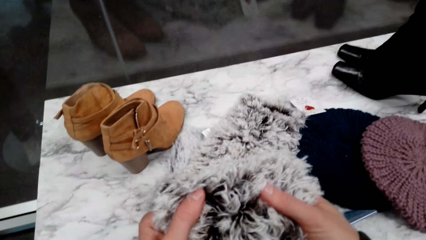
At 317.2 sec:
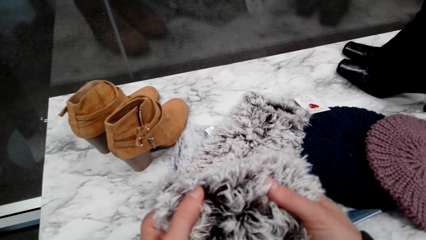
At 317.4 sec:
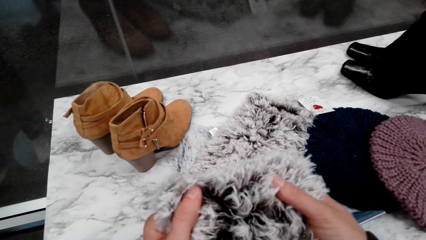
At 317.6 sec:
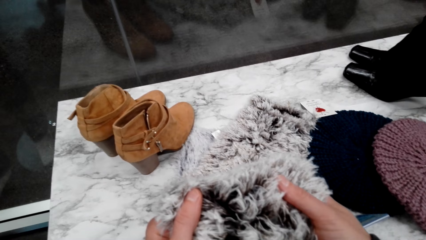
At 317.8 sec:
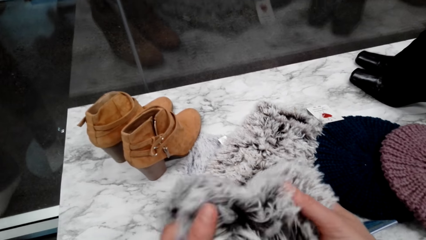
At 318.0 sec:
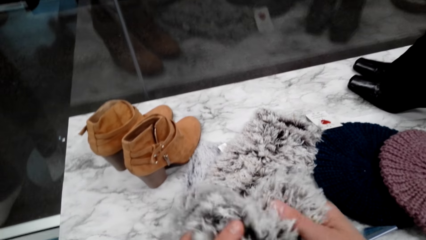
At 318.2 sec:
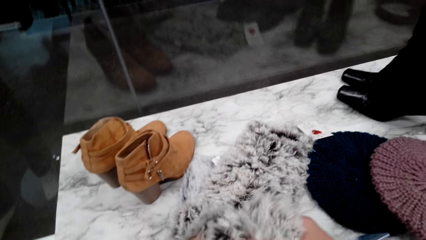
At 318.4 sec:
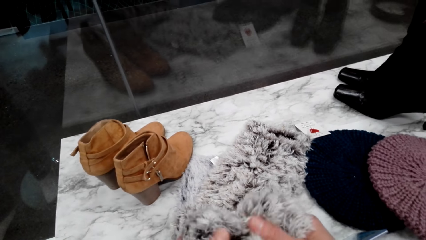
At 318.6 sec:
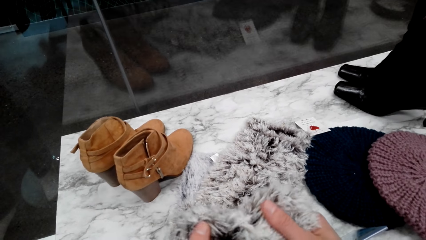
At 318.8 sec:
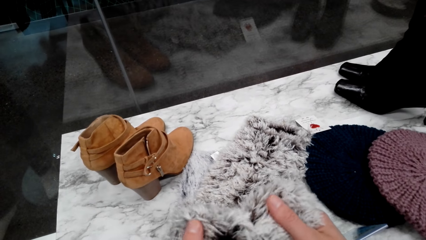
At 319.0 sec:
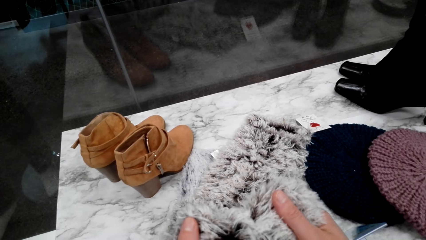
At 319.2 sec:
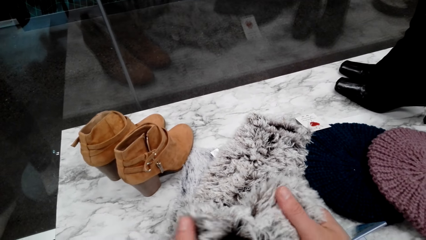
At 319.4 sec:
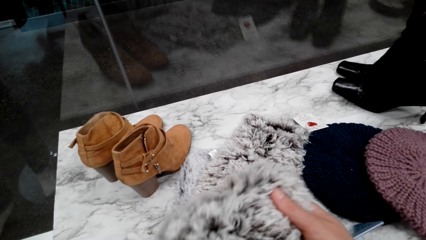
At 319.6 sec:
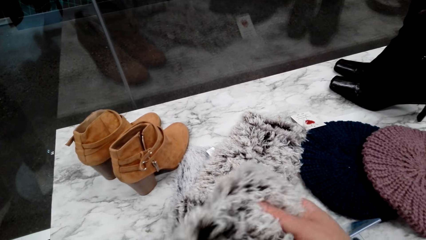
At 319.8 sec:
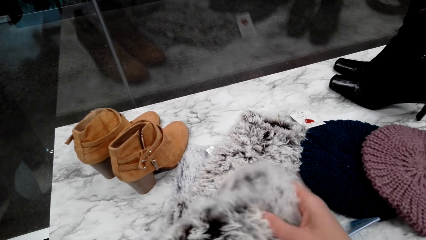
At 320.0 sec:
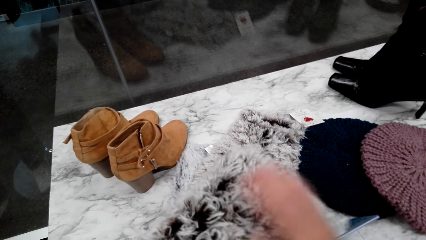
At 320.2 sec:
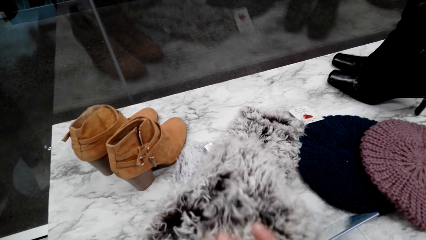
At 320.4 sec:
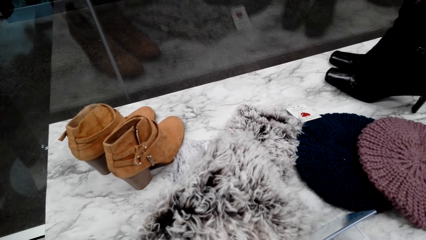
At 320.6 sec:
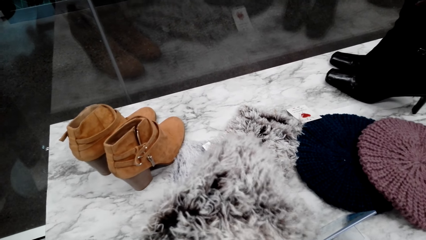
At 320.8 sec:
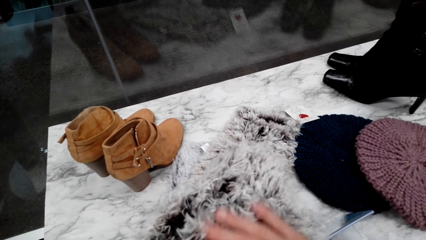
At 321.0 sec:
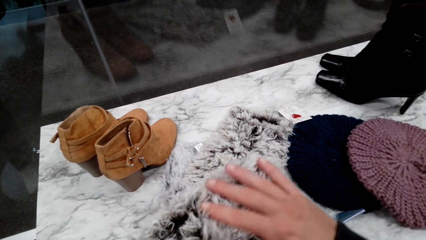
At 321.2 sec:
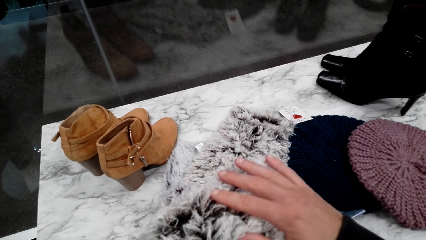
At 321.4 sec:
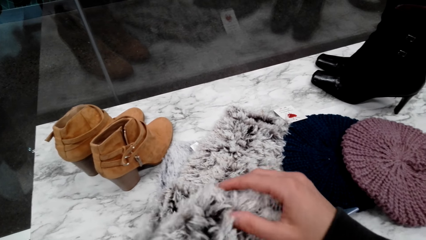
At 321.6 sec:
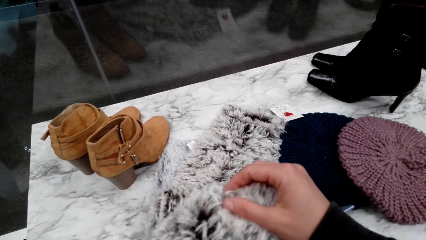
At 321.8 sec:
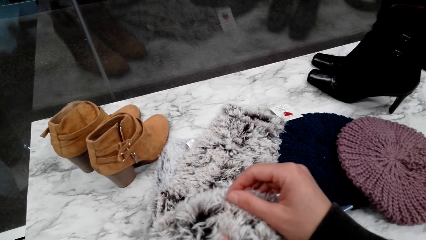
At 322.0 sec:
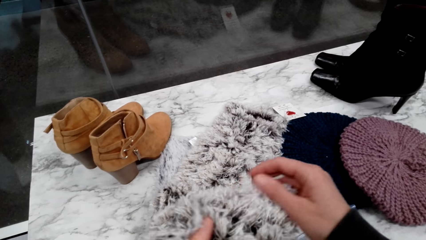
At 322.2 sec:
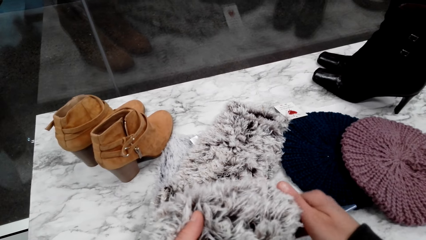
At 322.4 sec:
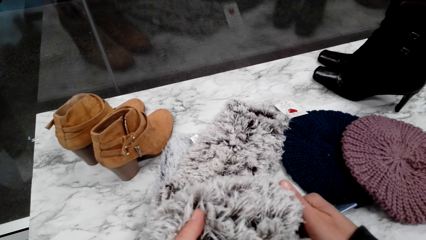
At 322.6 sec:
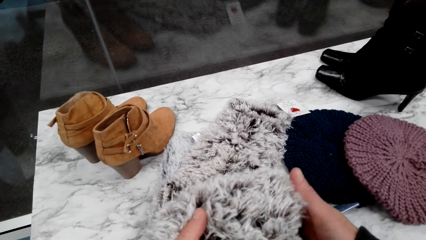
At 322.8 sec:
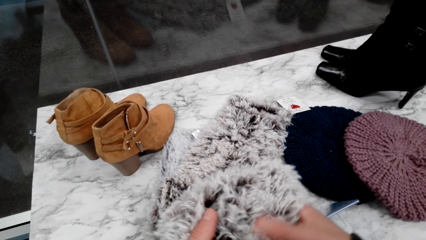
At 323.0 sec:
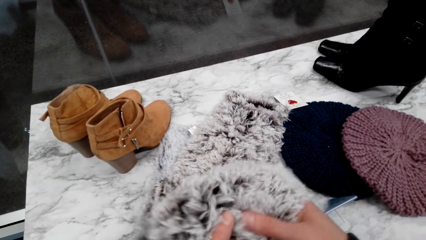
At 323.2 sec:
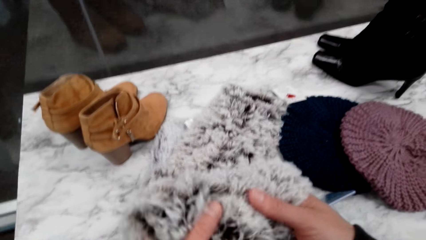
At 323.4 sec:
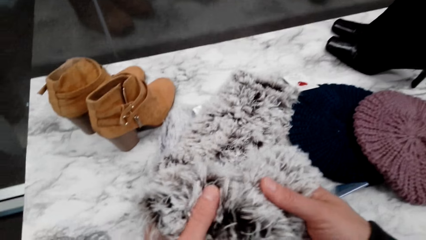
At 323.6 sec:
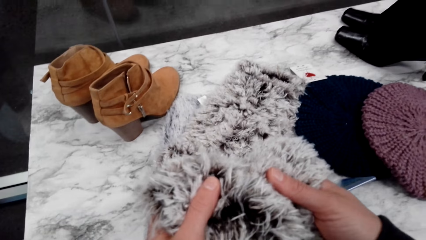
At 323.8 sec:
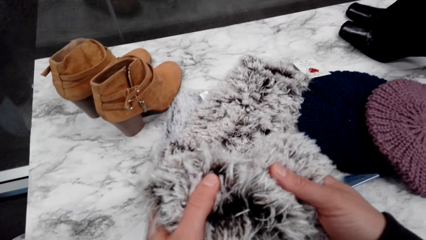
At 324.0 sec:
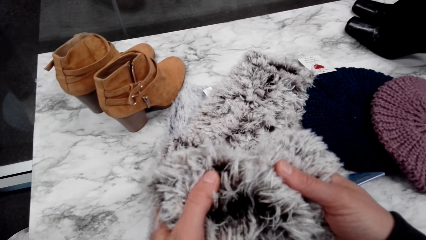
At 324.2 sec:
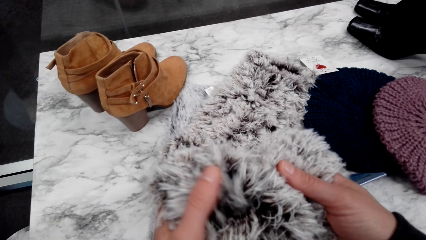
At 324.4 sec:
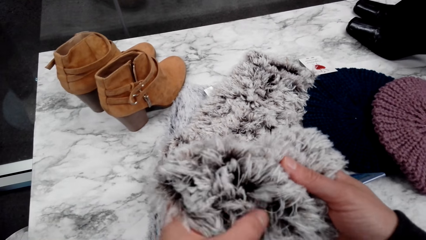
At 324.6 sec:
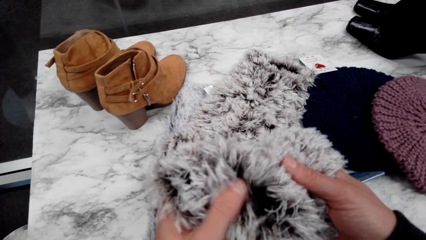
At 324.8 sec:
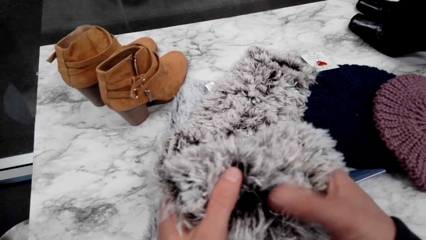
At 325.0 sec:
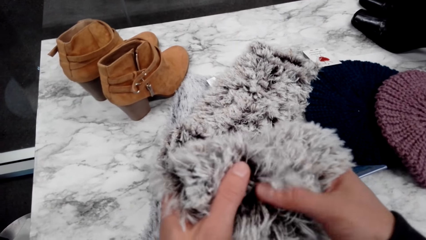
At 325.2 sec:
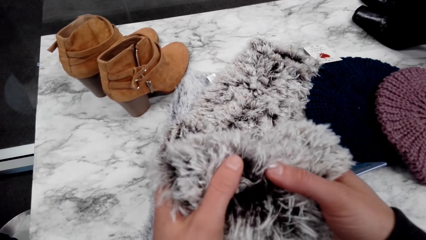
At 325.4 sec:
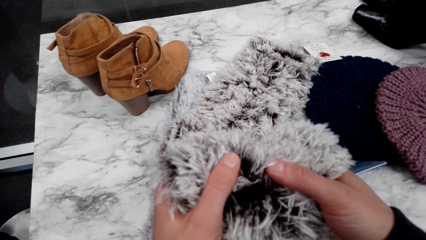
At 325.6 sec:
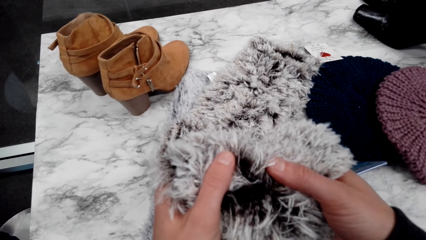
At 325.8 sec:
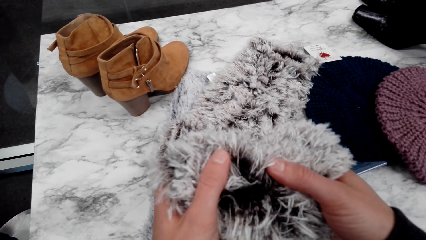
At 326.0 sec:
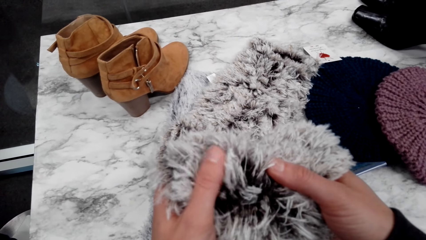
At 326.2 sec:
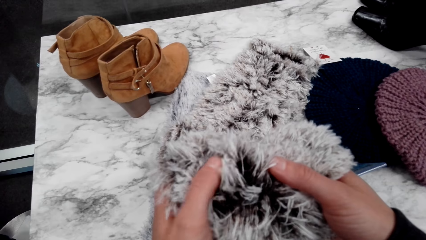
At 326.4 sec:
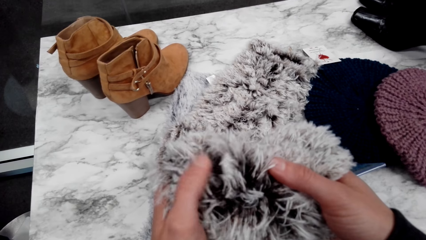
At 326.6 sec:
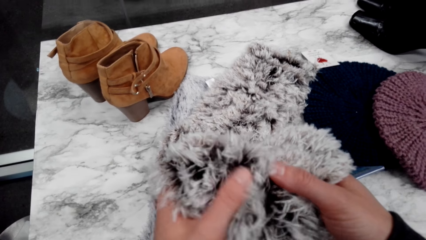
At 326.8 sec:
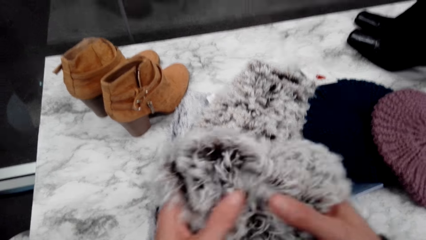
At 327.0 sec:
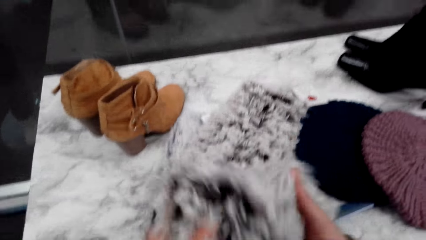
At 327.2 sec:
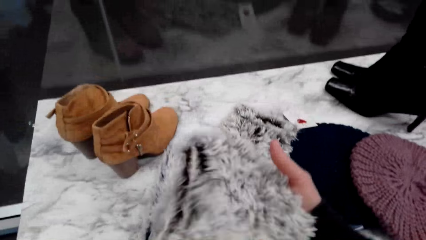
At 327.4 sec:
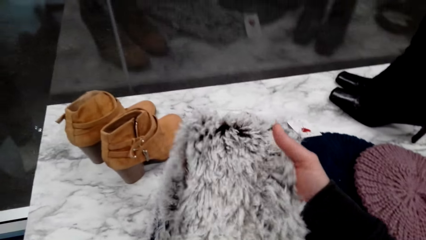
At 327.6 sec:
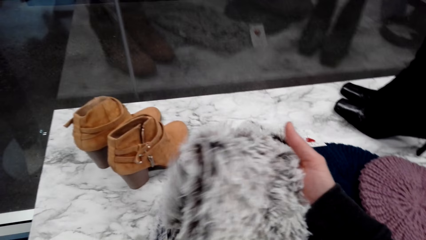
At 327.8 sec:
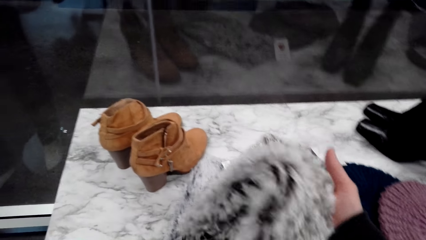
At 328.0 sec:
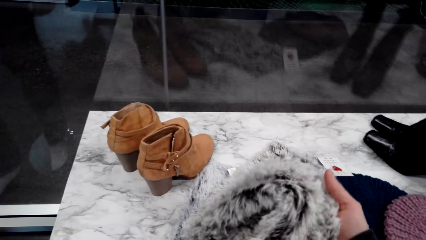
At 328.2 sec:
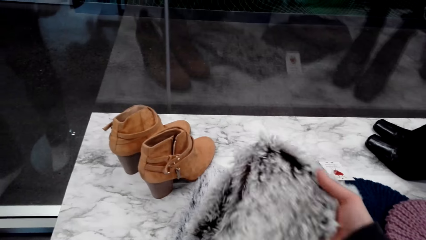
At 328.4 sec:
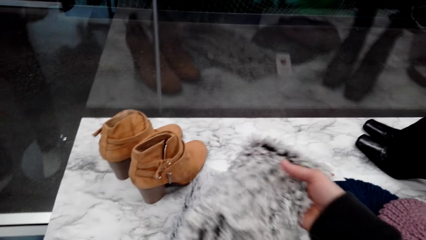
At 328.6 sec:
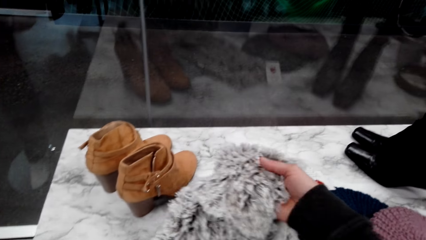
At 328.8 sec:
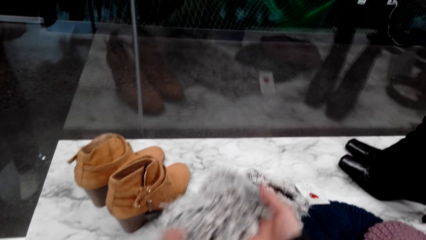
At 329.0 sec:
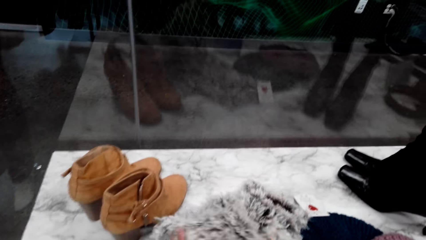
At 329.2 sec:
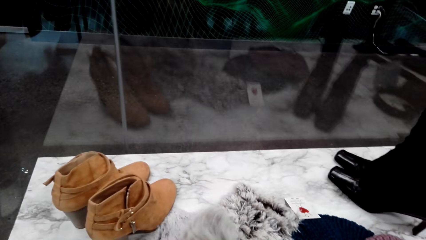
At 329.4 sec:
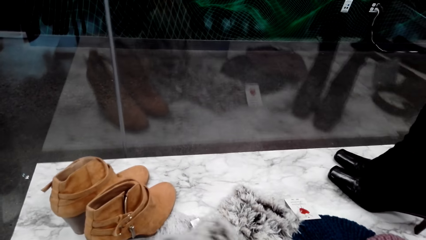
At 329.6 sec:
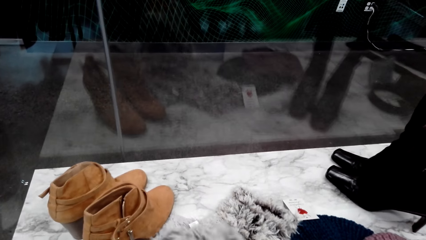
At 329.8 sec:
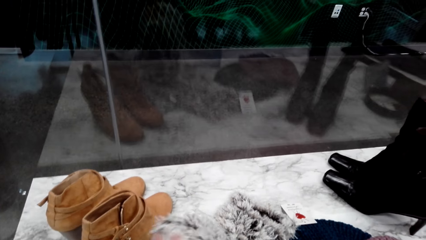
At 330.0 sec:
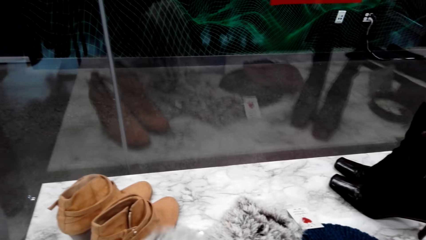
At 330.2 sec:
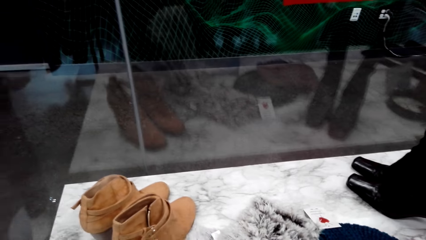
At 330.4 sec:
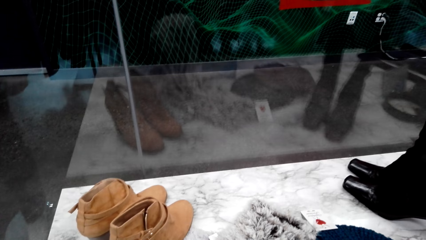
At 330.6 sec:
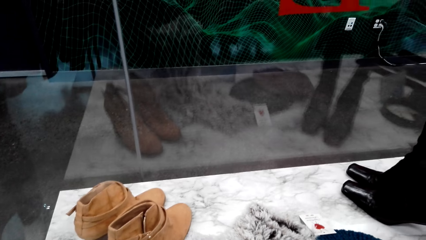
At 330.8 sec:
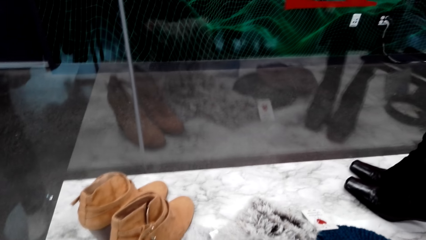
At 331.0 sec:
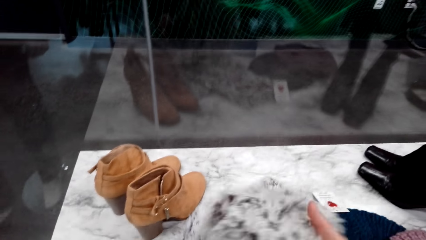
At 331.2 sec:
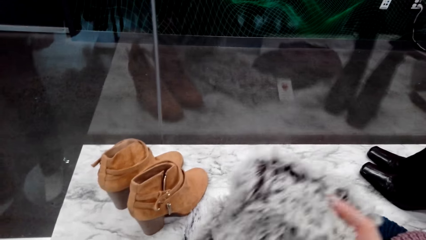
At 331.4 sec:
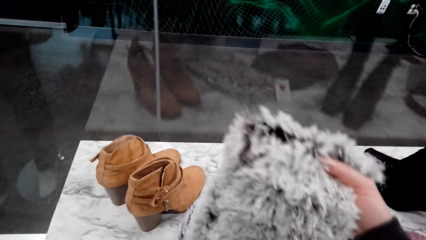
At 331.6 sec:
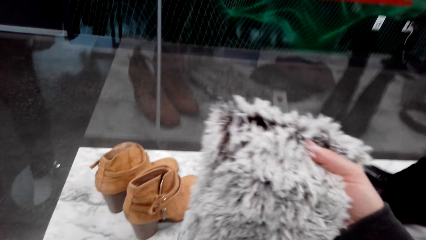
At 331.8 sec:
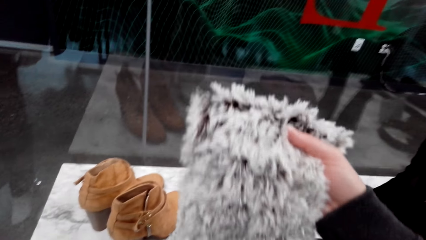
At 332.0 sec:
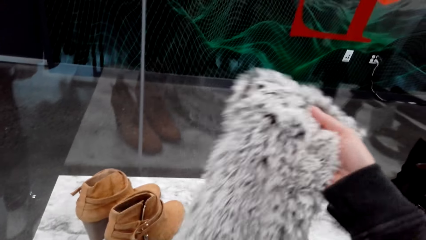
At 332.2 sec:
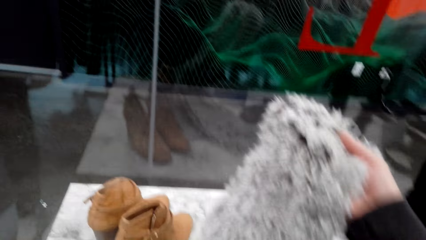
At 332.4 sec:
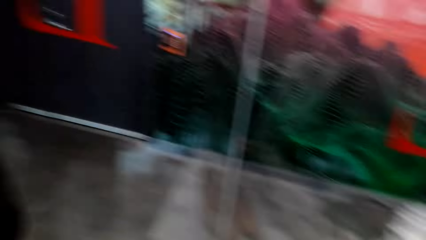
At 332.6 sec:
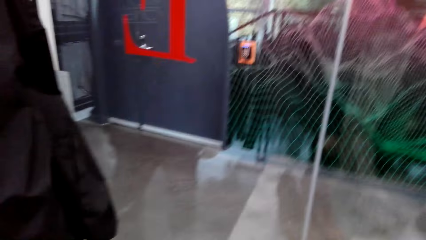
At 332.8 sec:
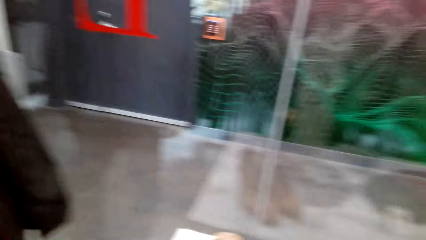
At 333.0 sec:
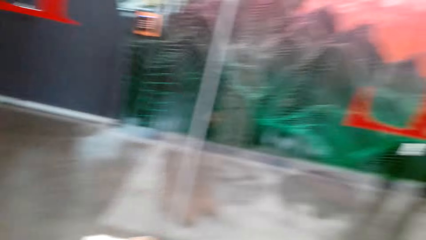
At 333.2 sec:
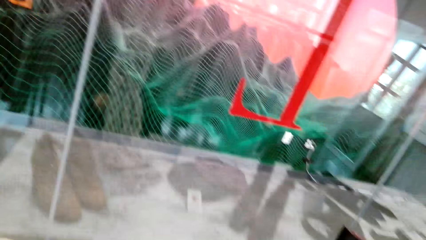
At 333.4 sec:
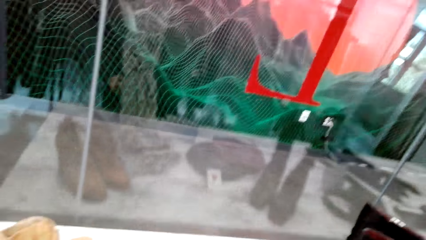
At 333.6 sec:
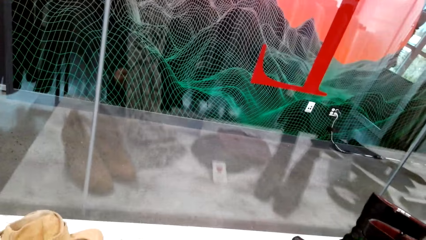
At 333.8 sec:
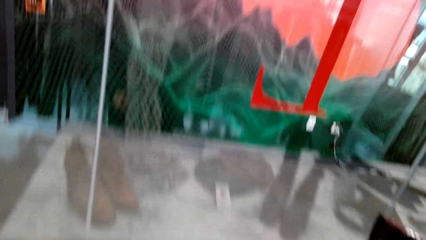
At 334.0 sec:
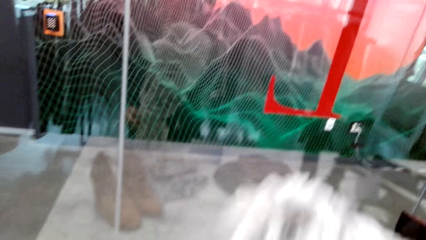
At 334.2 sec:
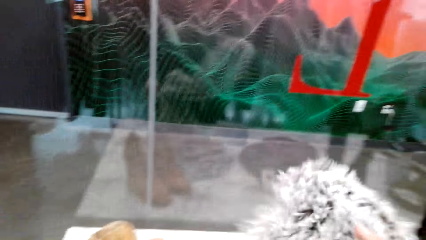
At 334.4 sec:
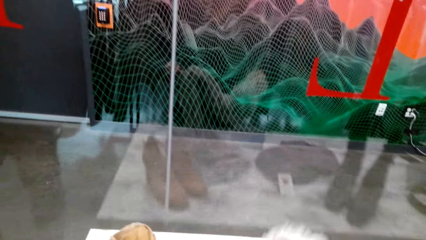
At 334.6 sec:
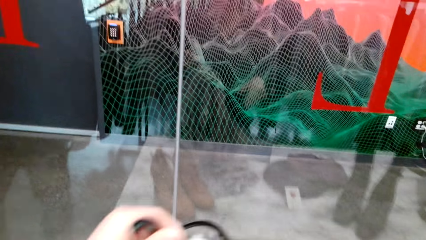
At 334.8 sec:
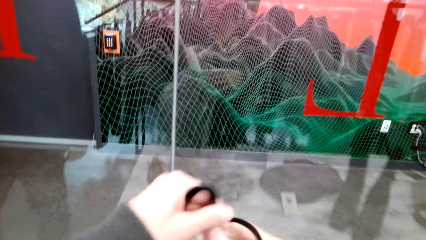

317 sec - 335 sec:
The camera wearer holds the scarf. They put the scarf down. They turn the scarf.
